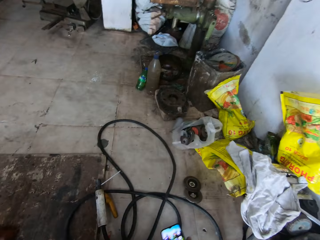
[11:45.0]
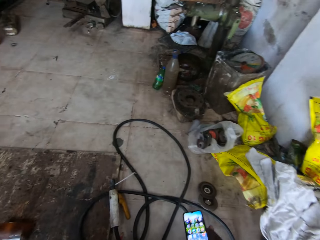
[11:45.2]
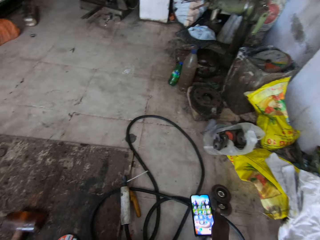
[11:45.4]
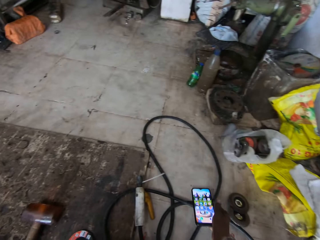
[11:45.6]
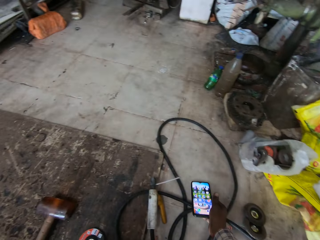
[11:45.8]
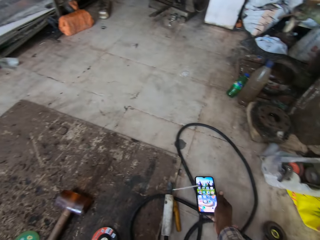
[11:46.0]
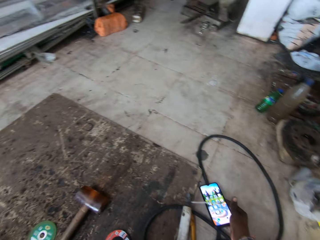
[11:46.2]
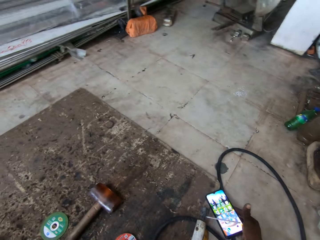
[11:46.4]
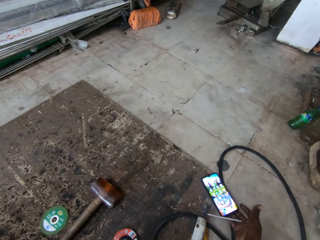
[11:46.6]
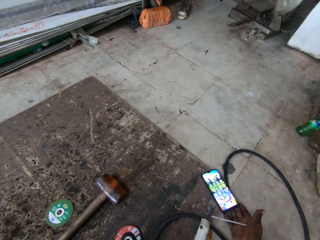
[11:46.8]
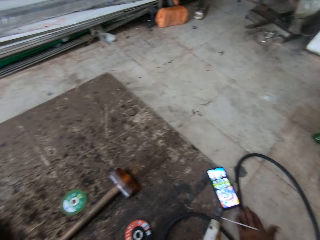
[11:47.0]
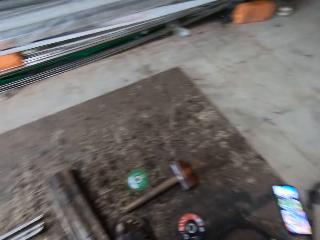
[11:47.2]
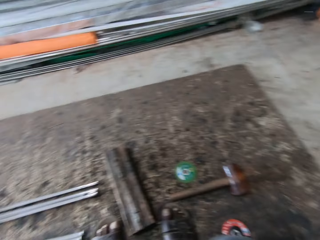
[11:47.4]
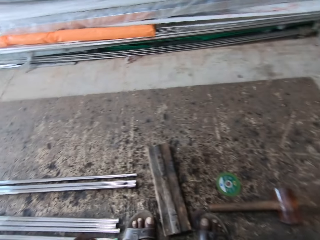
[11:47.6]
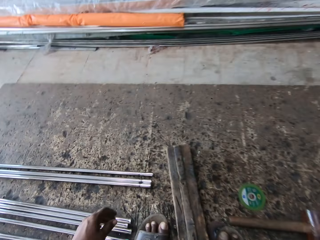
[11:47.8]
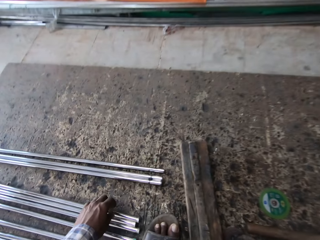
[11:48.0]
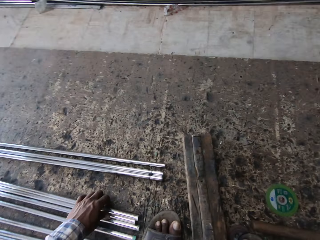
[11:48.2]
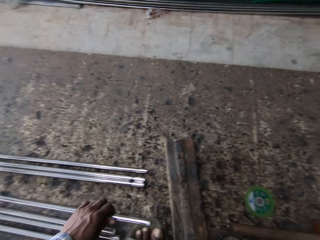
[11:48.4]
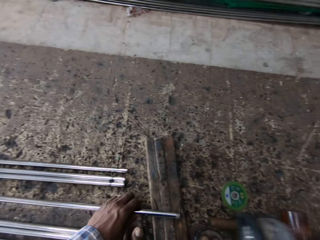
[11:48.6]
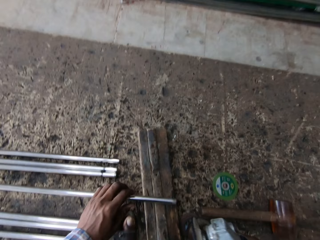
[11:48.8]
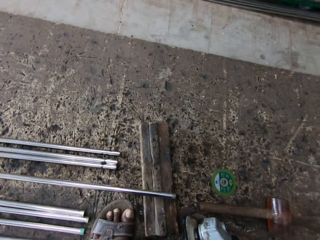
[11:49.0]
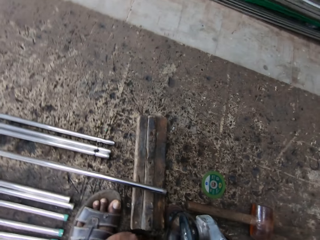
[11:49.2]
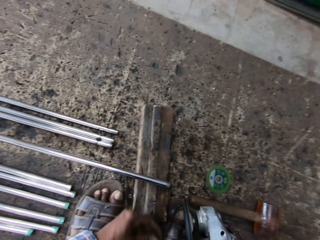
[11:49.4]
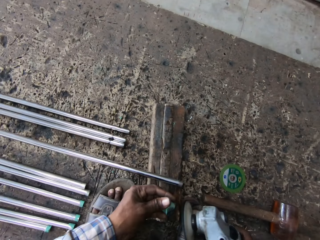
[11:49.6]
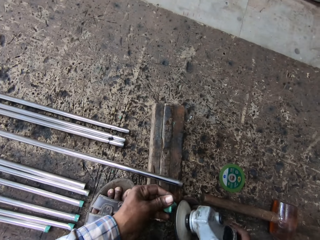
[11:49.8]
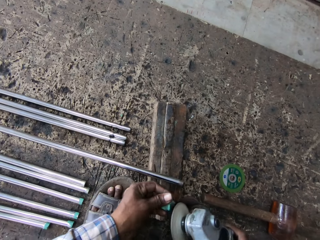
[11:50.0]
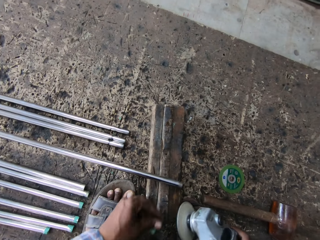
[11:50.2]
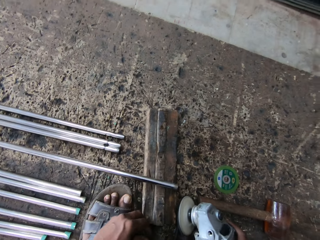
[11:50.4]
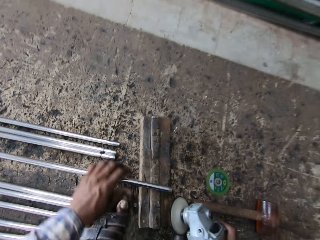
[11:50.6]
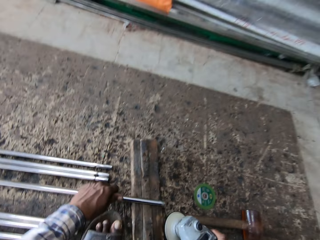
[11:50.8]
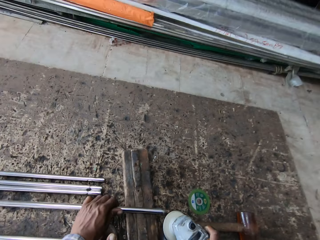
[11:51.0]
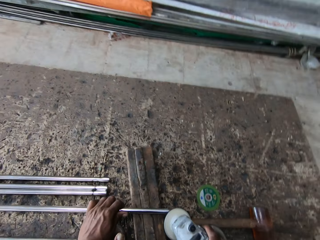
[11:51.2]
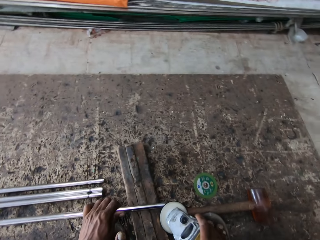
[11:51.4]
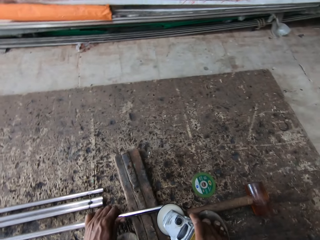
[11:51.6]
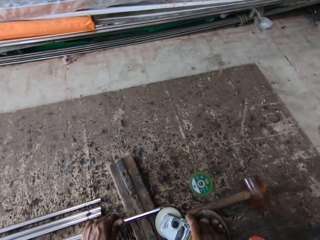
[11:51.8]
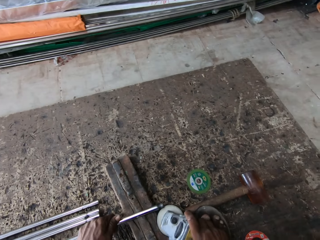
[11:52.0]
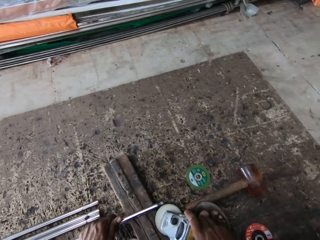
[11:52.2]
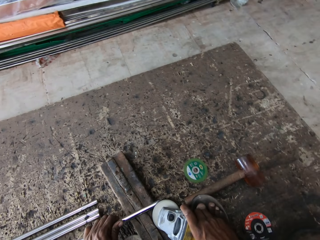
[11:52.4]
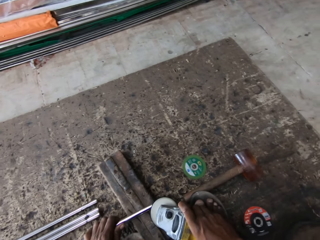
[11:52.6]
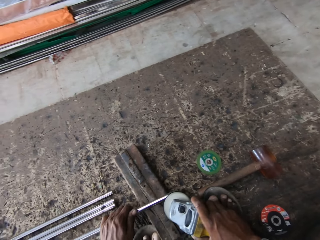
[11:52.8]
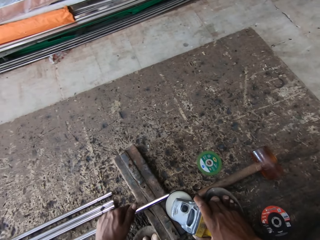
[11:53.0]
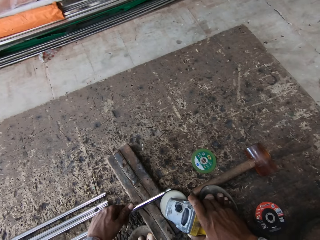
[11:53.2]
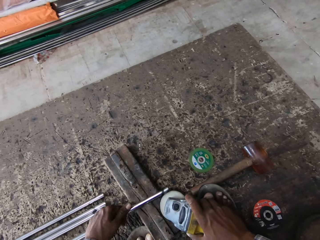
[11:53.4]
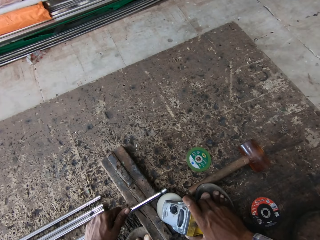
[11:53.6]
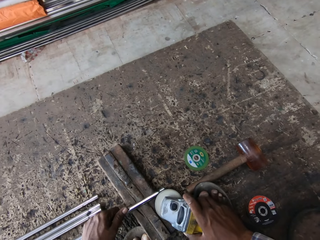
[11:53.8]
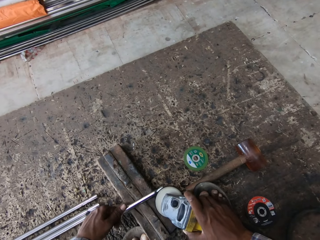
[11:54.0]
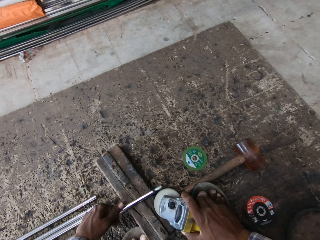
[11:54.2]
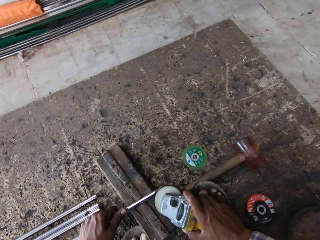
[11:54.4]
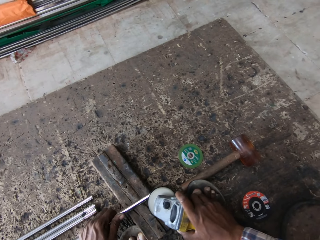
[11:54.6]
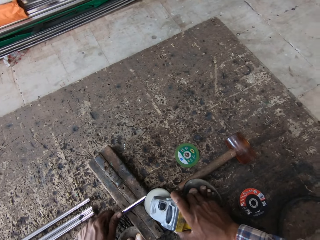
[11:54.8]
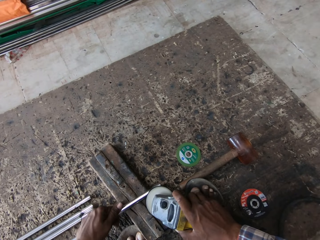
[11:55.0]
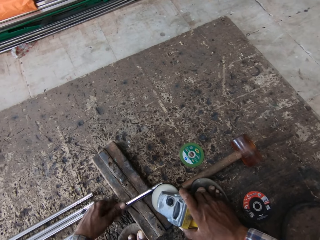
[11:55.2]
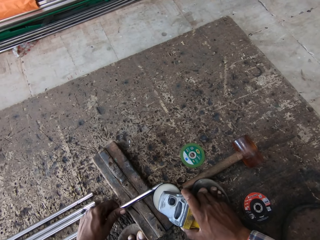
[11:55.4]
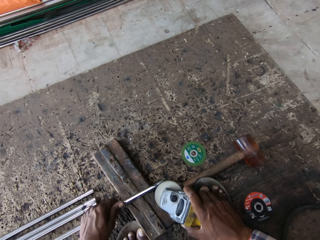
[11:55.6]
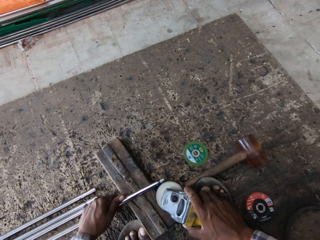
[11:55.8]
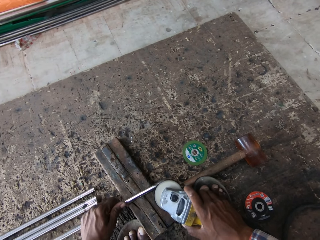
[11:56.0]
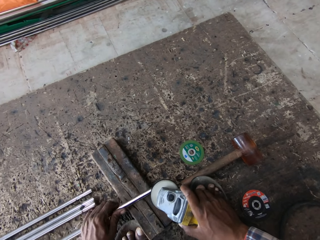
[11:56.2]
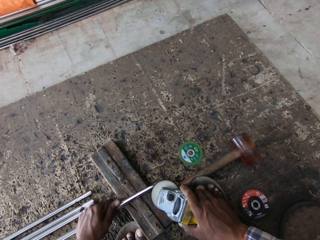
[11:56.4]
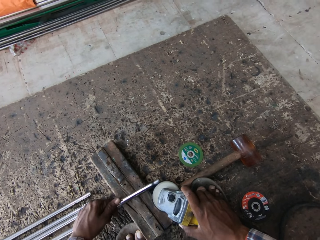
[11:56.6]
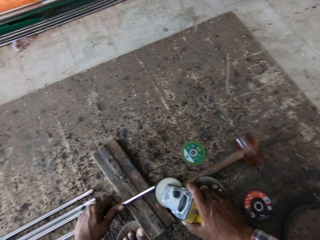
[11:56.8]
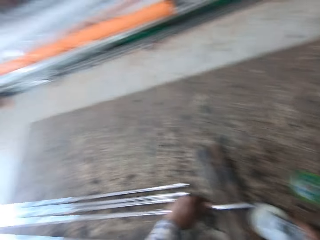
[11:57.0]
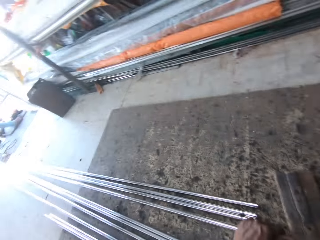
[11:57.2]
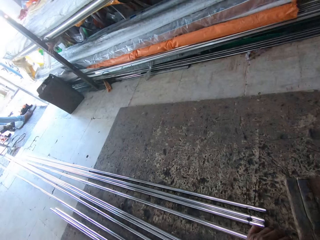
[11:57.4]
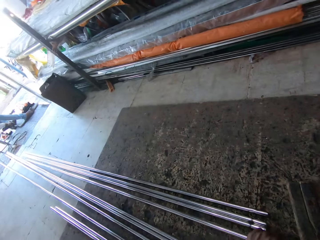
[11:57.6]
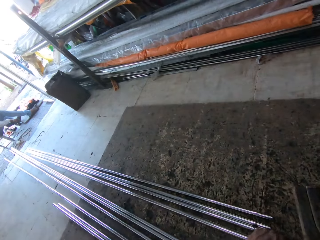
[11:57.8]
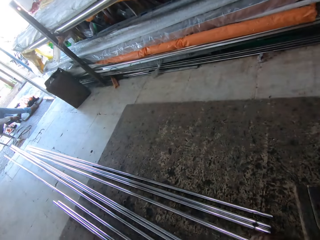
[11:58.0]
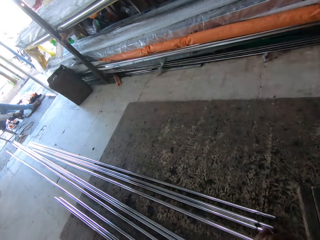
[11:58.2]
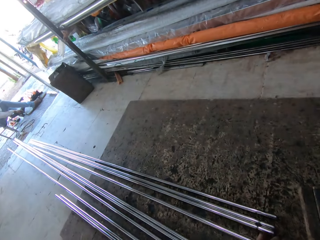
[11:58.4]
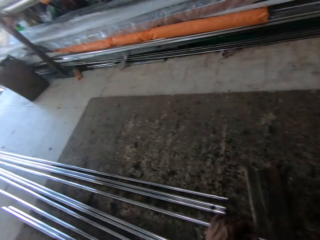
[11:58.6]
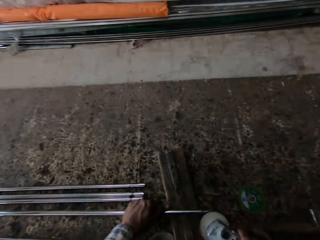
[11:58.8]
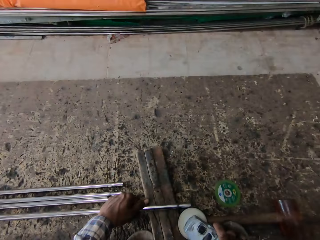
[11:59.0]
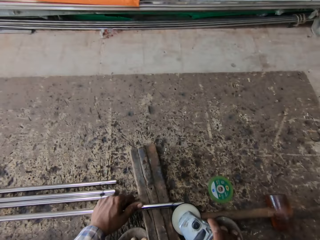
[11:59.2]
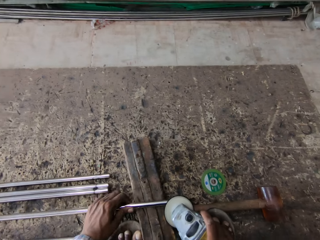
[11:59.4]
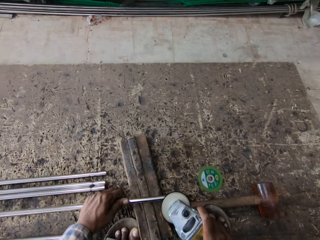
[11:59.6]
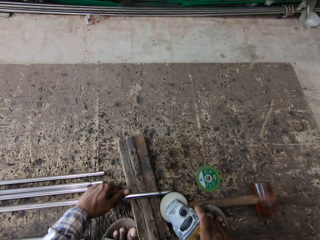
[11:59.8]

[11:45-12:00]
The camera wearer looks at his phone. He moves the phone. He puts the phone on the floor. He looks around. He takes the steel metal on the floor. He puts the steel metal on the holder. He takes a rubber seal. He smoothens the rubber seal with the welding machine. He puts the rubber seal down. He holds the steel metal on the holder. He welds the steel metal with the welding machine. He turns. A person welds the steel metal with the welding machine. The camera wearer looks around. He welds the steel metal with the welding machine.

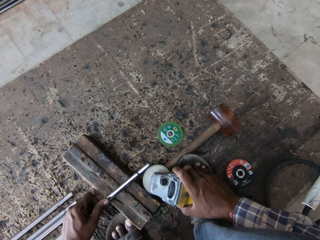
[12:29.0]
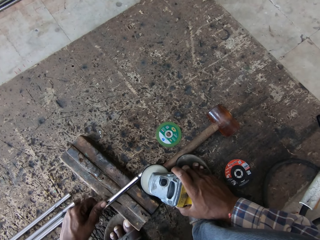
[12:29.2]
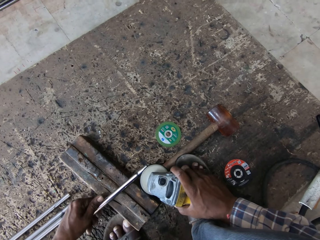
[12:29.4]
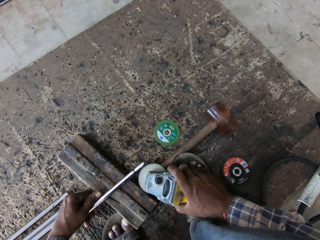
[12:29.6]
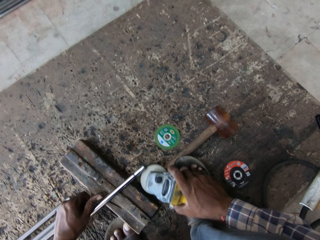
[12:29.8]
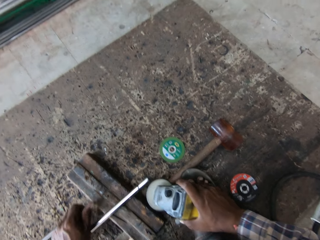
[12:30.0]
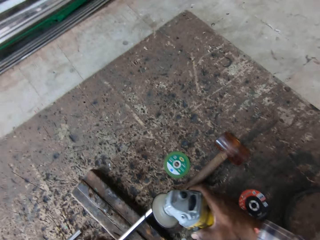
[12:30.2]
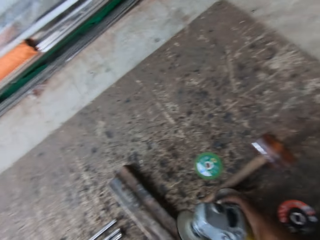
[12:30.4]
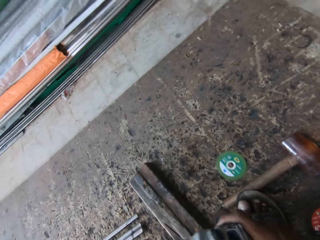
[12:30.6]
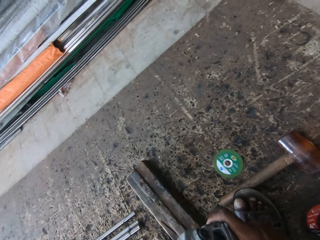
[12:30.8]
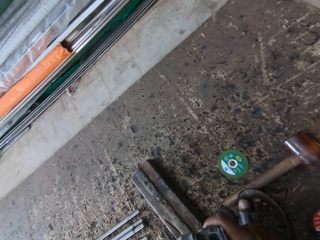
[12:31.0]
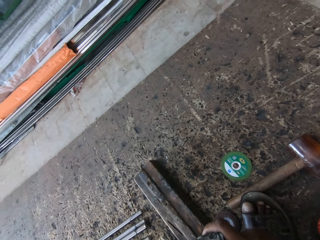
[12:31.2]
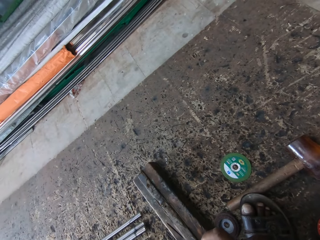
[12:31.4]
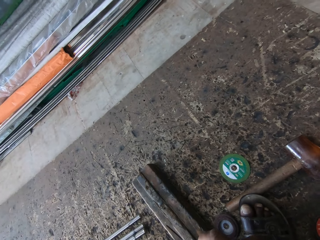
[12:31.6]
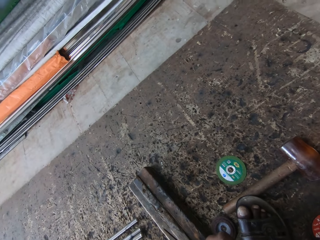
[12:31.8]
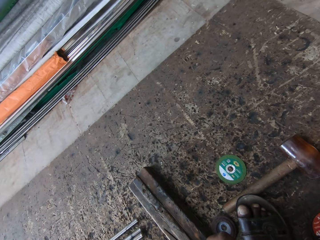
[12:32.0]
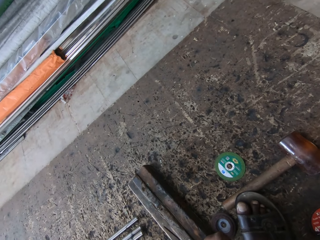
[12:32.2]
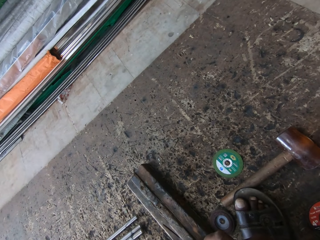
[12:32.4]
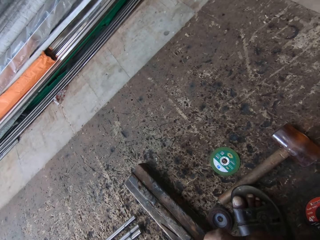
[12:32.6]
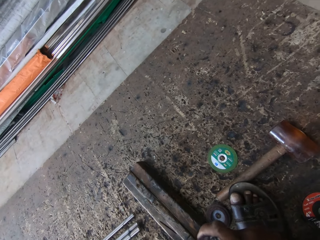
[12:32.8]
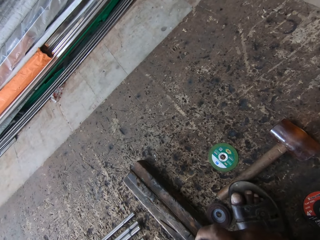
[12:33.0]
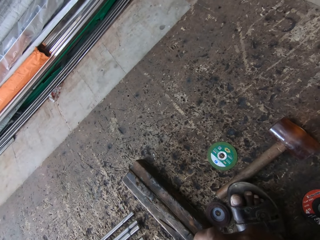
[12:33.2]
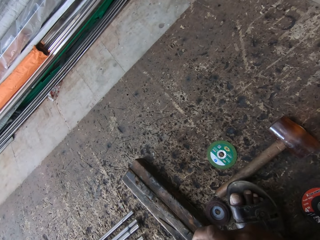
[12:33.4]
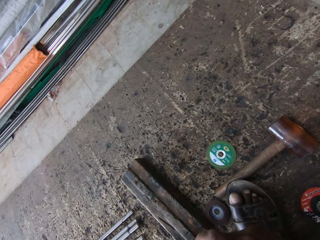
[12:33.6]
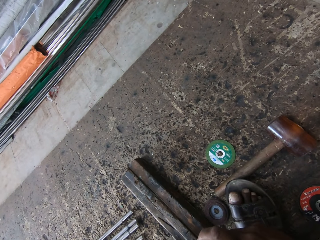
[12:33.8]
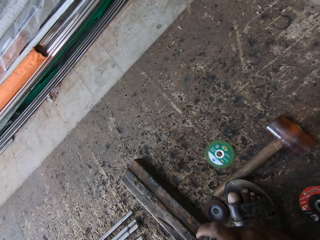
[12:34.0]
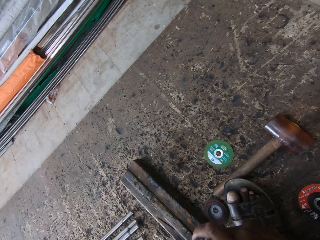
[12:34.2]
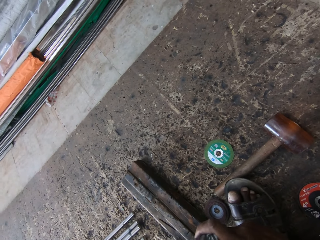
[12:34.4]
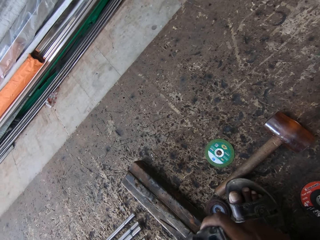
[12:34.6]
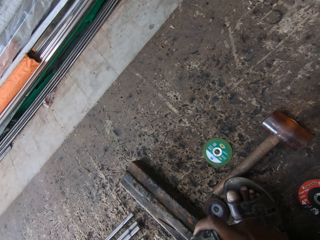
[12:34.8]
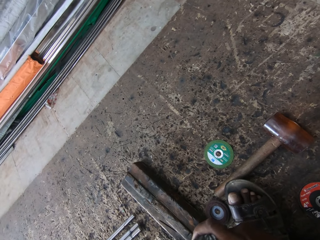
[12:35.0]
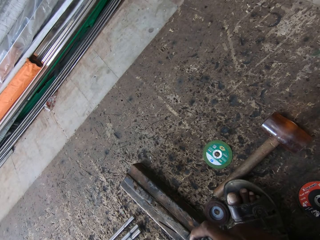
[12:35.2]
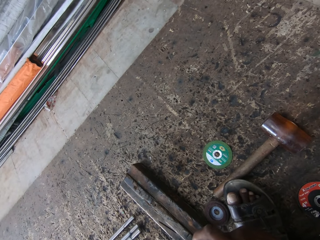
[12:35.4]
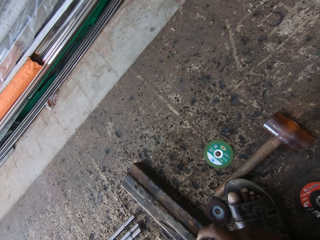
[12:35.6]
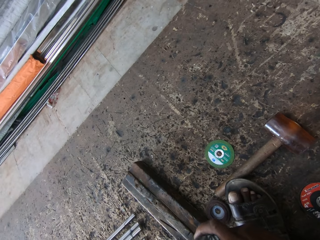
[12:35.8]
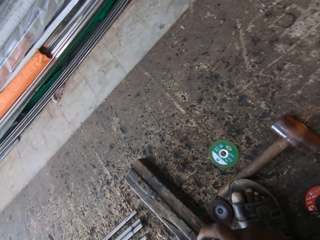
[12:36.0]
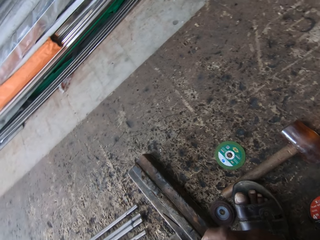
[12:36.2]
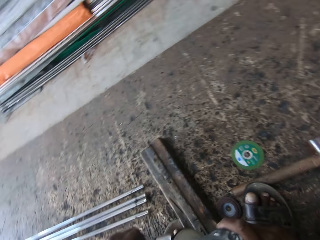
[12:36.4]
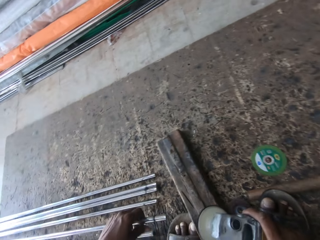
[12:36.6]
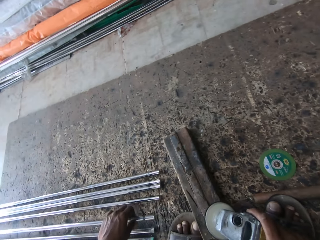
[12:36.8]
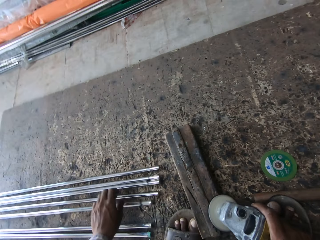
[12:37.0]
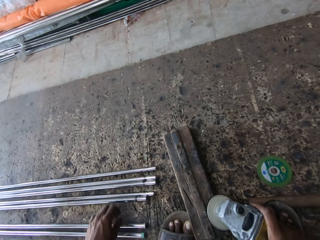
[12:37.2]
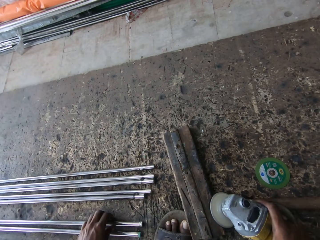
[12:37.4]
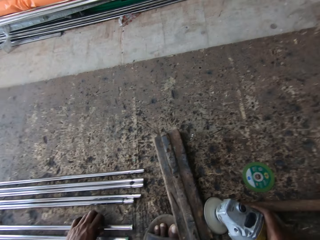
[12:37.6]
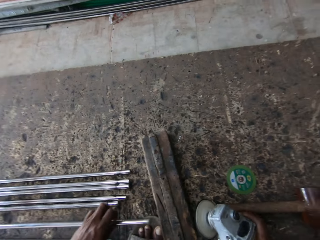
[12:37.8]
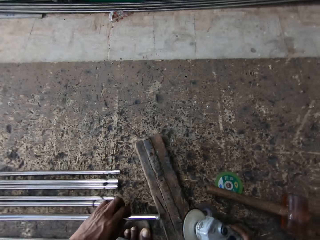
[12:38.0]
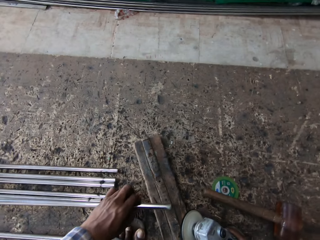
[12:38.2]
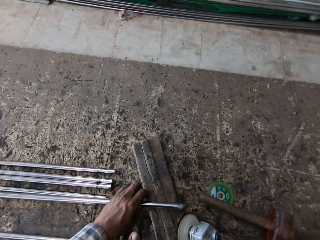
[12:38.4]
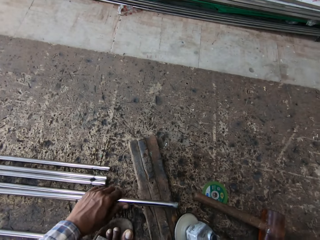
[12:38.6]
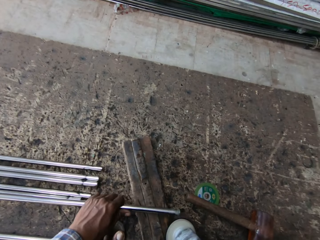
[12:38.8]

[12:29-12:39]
The camera wearer moves the steel metal from the holder. They weld the steel metal with the welding machine. They put the steel metal on the floor. They take the steel metal on the floor. They put the steel metal on the holder.
